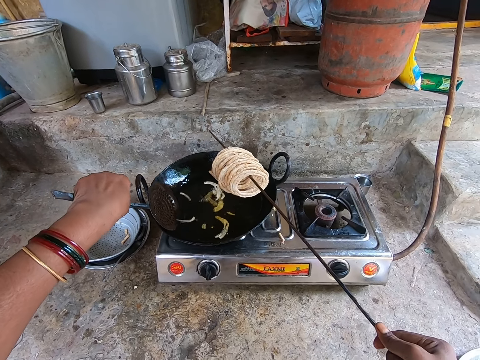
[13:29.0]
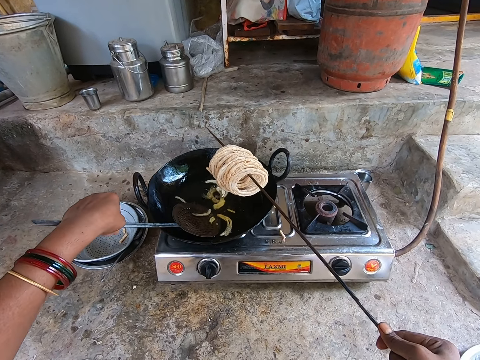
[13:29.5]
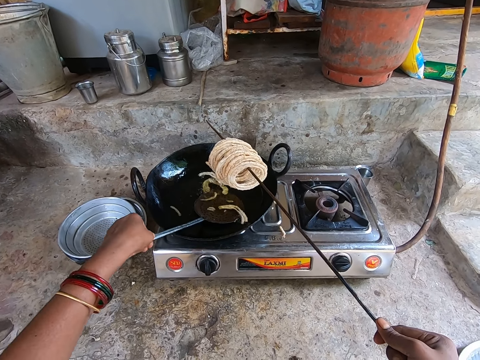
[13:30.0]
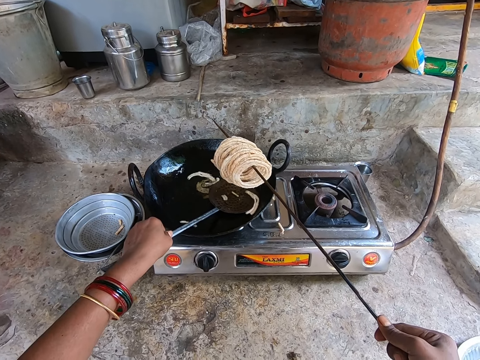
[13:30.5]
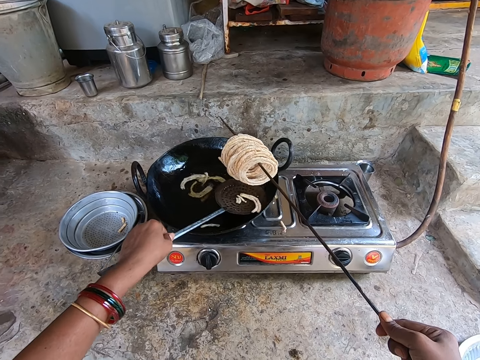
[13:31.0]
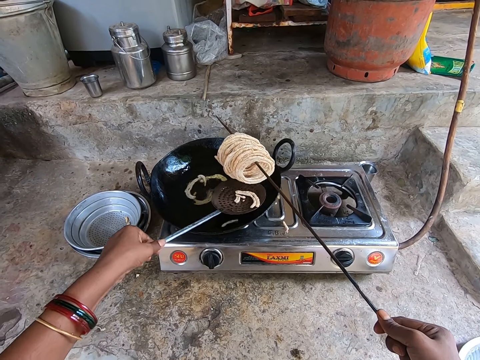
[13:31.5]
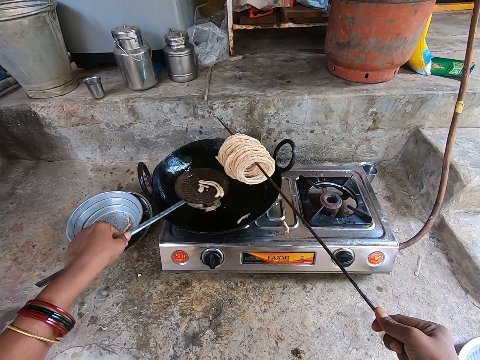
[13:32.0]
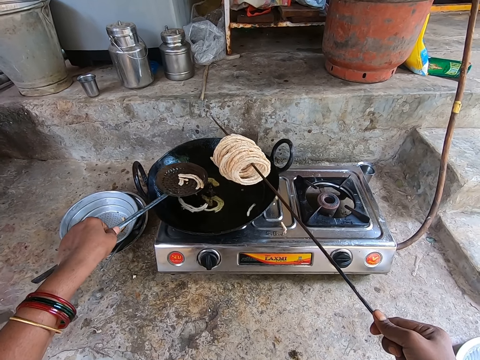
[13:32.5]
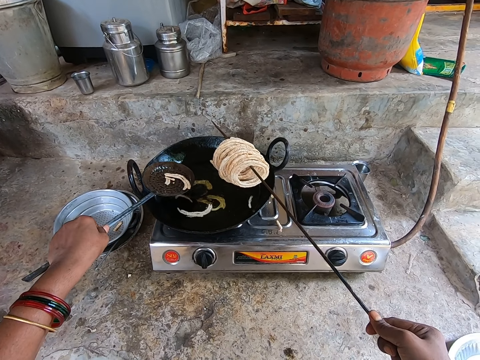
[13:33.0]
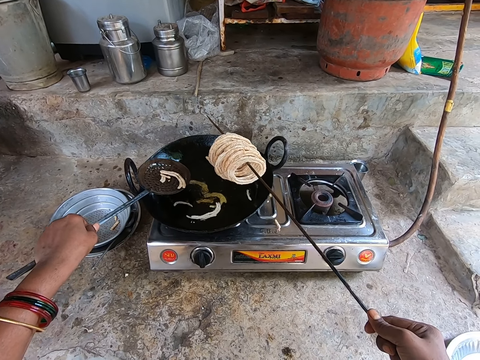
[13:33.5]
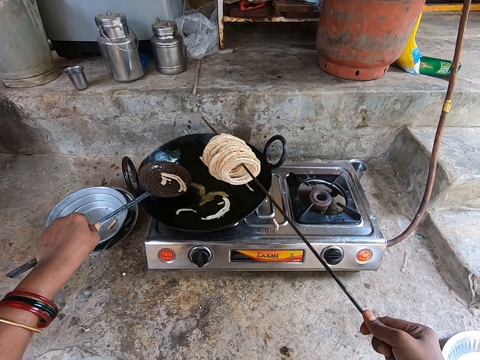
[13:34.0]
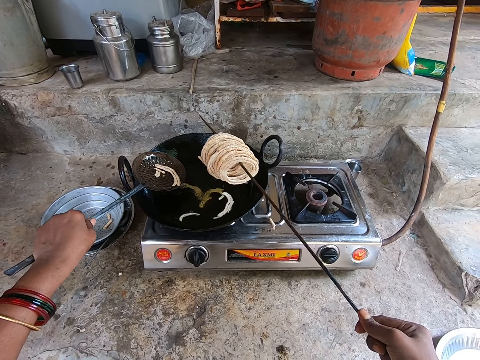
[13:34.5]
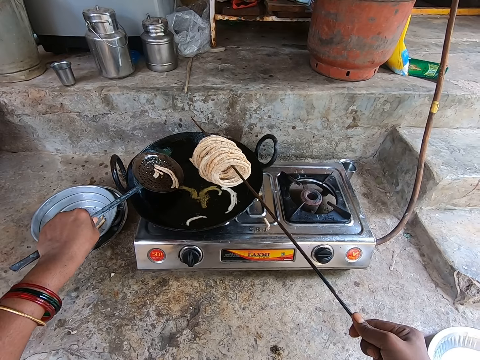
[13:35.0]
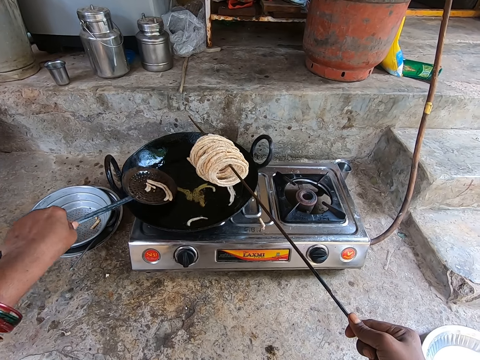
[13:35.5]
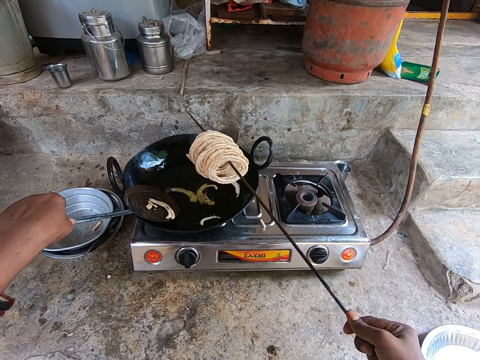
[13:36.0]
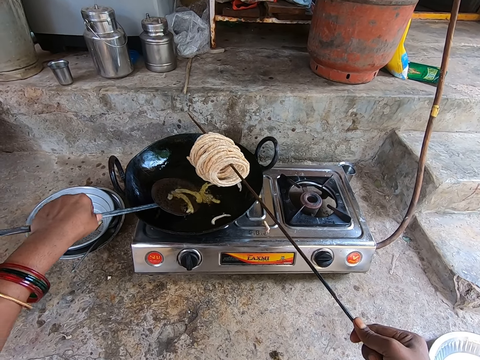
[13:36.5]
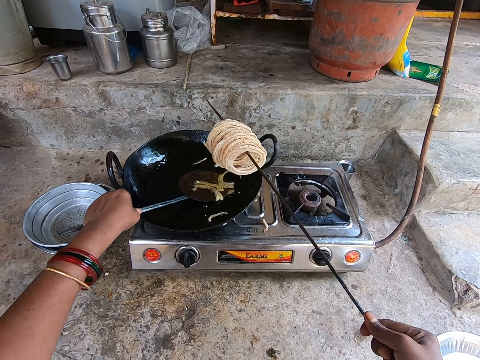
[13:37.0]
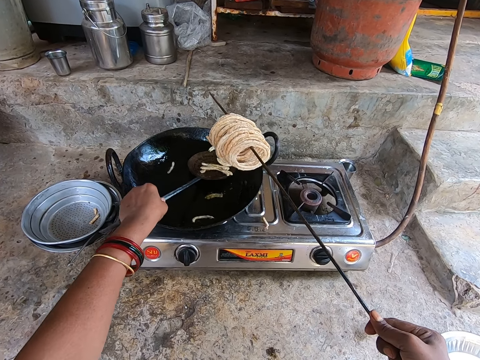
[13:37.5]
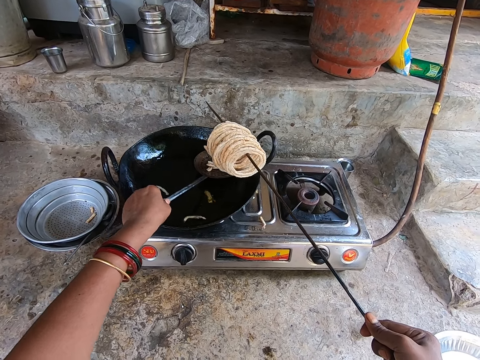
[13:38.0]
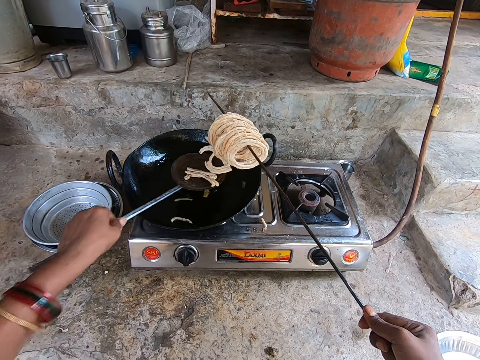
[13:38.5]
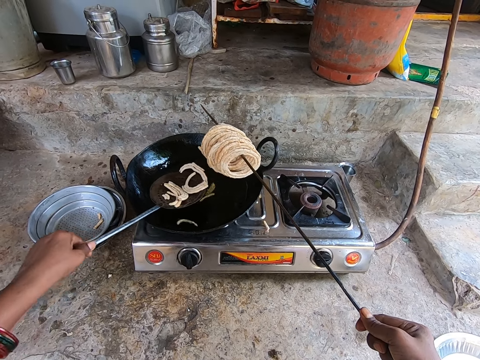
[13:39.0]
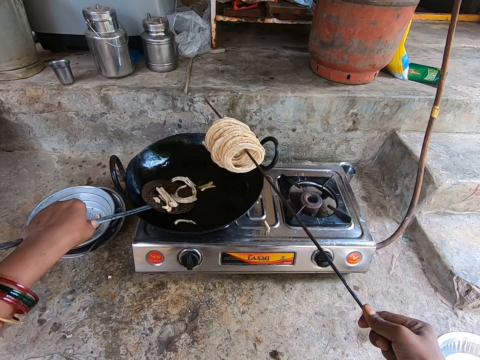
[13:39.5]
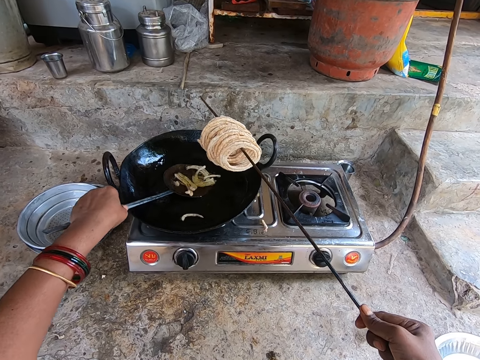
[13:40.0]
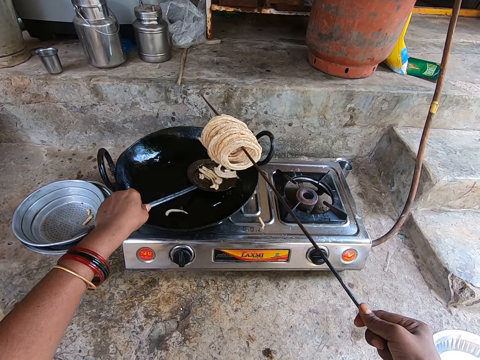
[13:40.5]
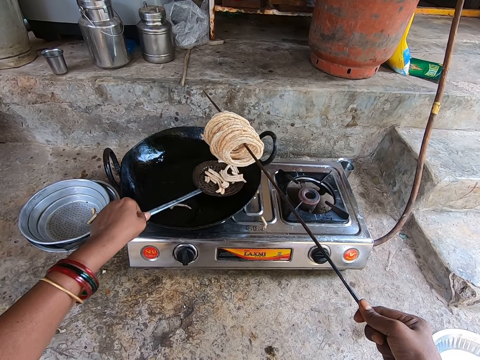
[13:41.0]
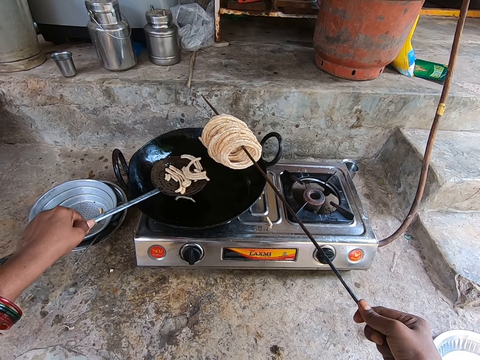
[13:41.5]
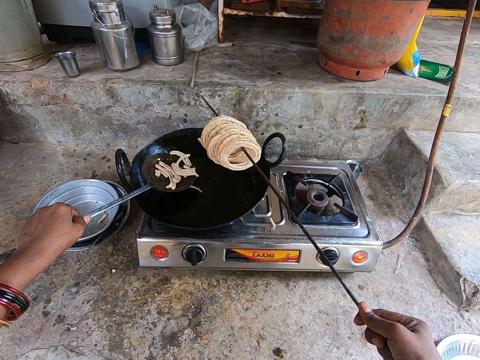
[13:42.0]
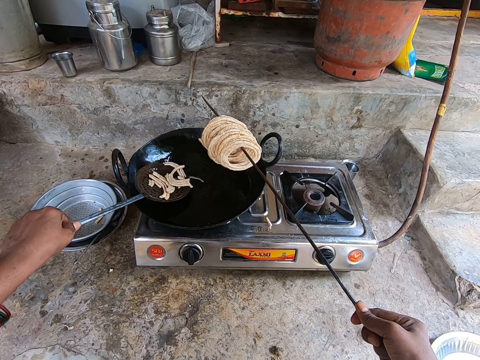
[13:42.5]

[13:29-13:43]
The camera wearer picks up the pieces of spiral doughnuts with a slotted spoon from the pan.

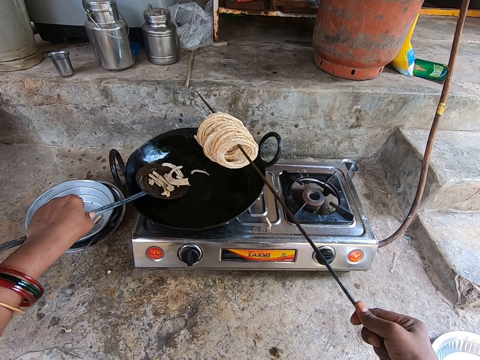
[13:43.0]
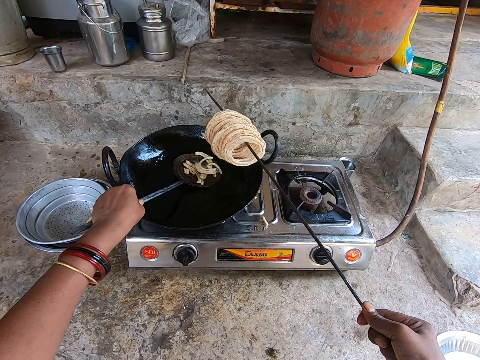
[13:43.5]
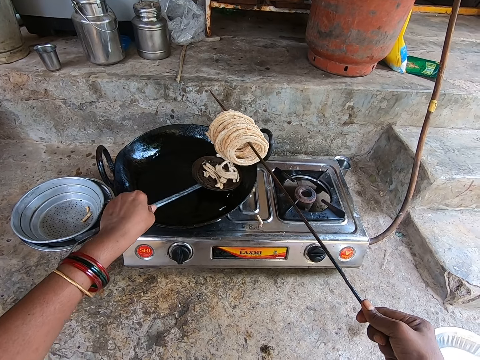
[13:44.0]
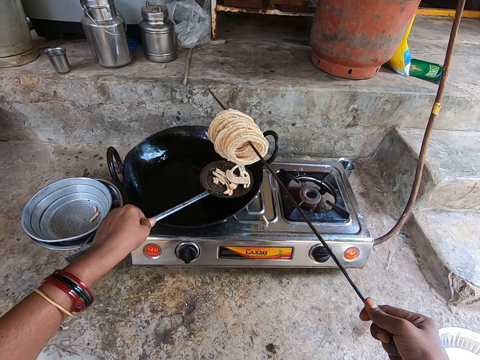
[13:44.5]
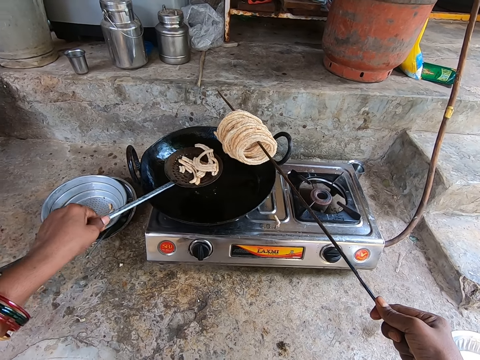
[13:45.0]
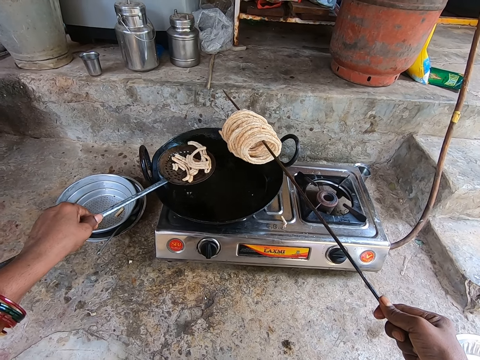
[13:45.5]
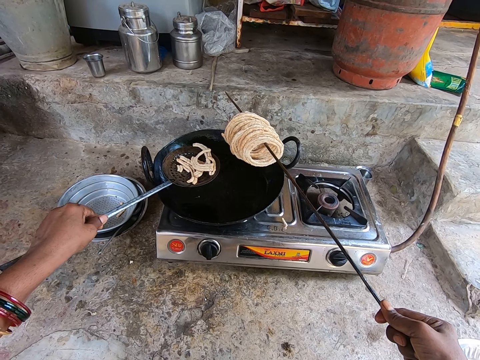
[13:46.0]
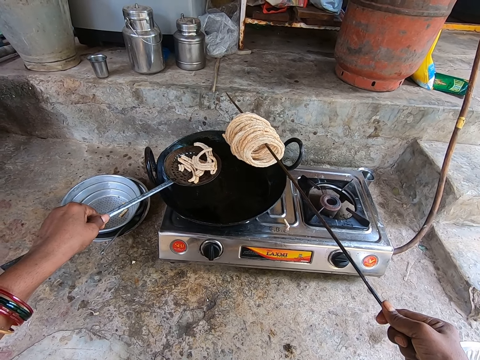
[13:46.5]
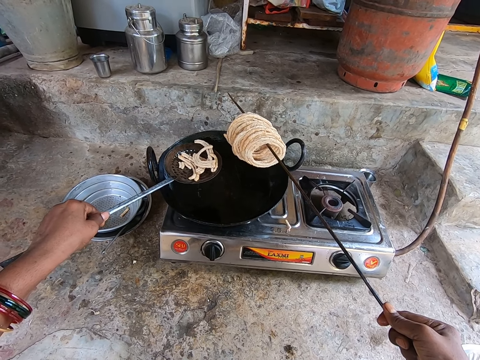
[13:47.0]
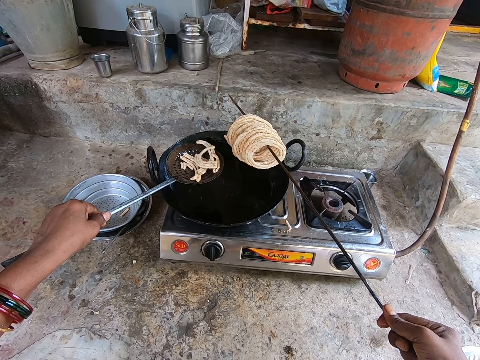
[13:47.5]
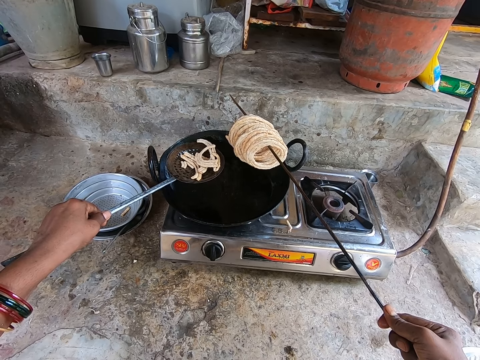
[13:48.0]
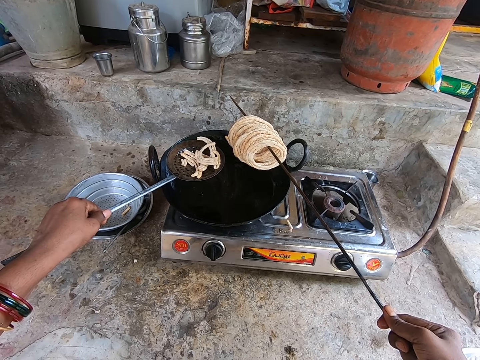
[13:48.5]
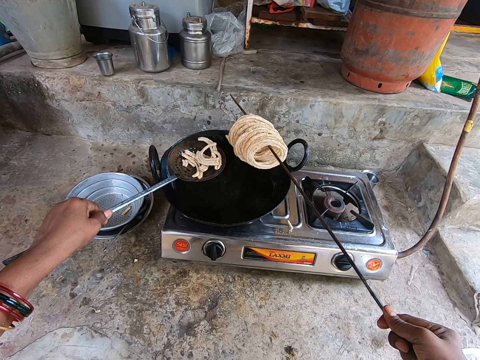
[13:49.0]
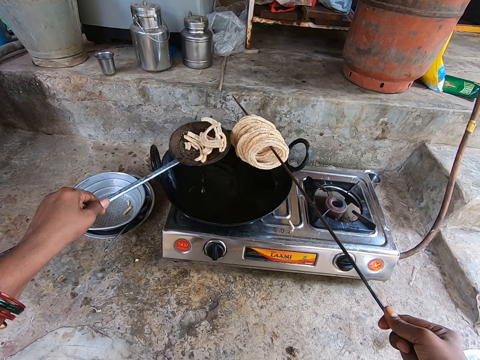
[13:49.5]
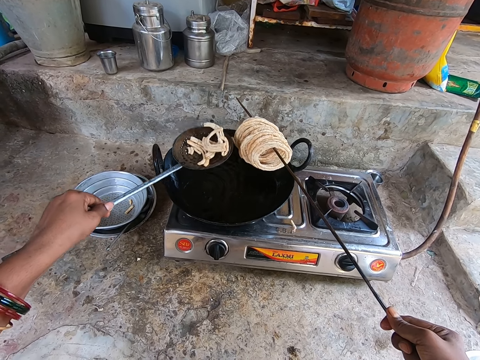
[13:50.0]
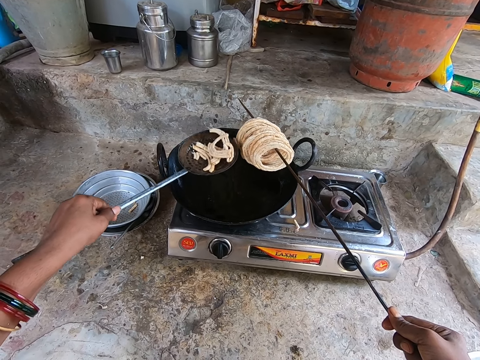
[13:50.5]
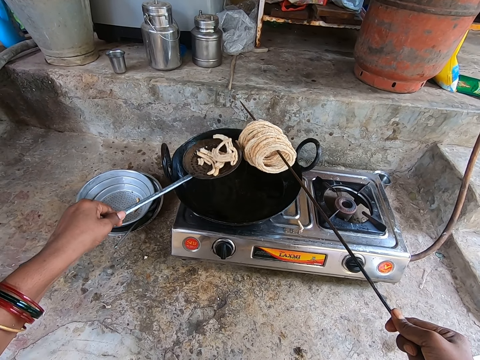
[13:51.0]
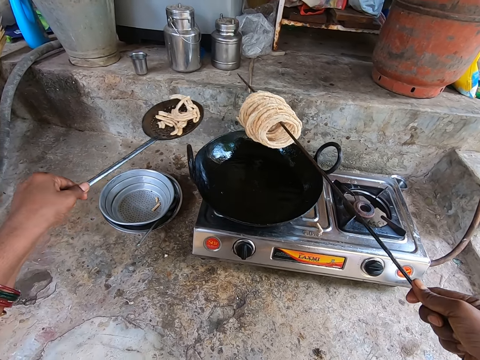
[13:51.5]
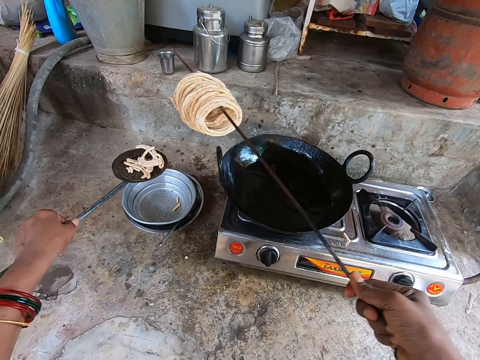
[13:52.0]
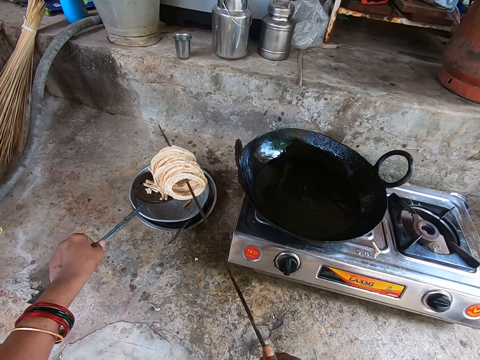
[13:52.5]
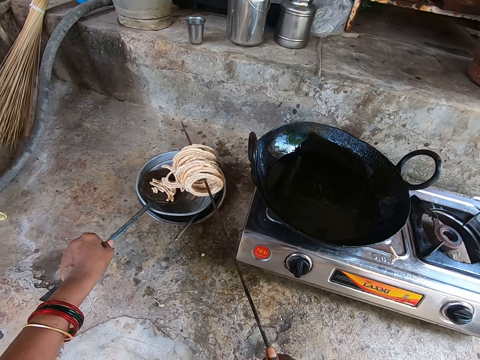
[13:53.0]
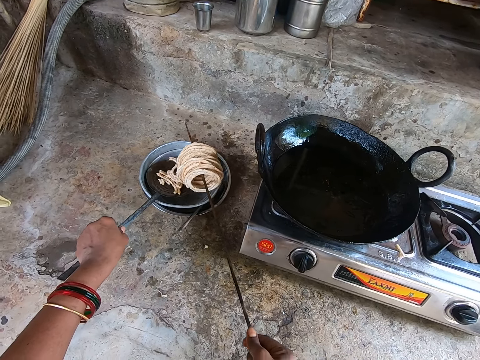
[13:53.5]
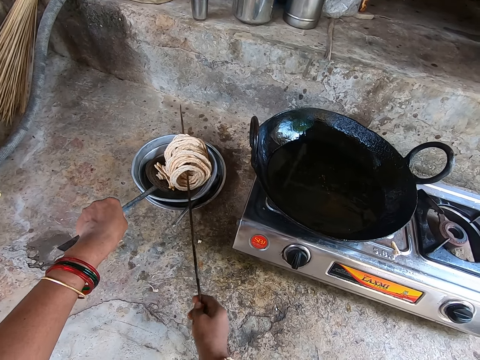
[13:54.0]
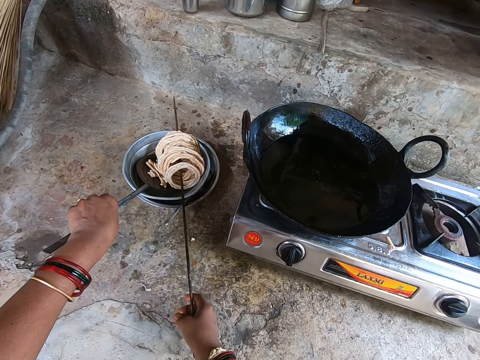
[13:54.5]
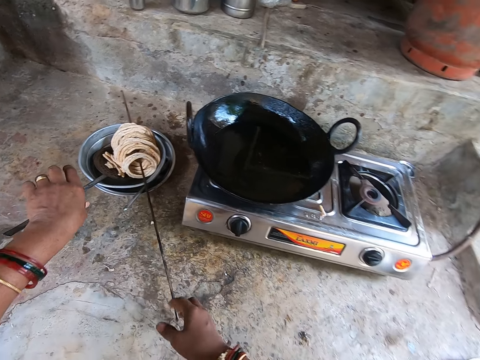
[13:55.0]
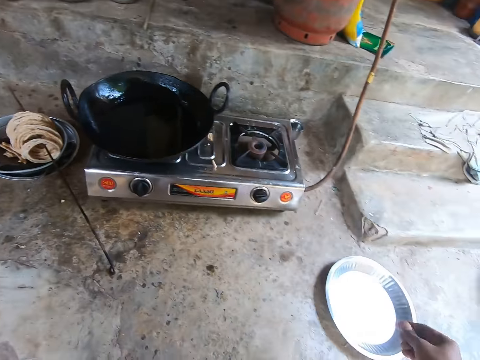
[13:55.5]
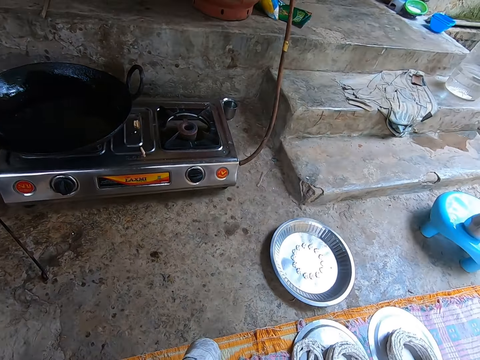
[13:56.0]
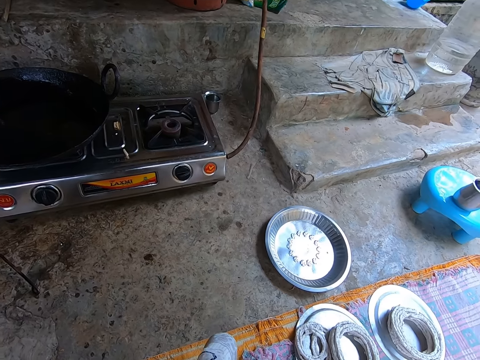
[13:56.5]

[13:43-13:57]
The camera wearer looks at the pasta. They shake the cooking spoon. They move both hands. They put food on a plate. They place the cooking spoon on the cooking pan. They place the cooking stick on the cooking pan. They move both hands, look around, and pull a lid.
